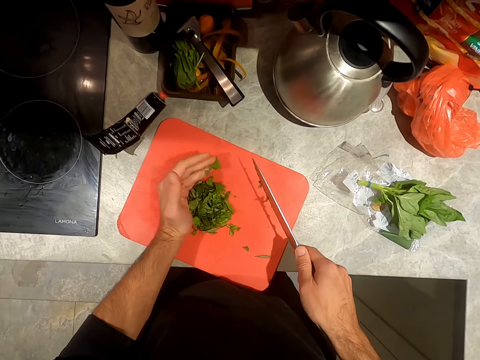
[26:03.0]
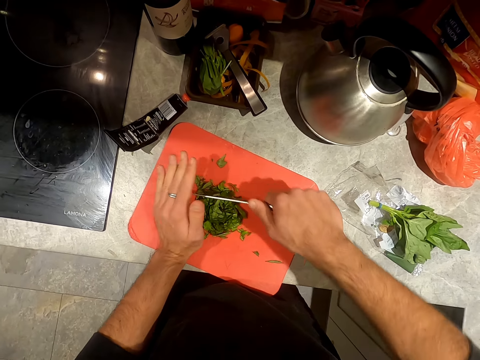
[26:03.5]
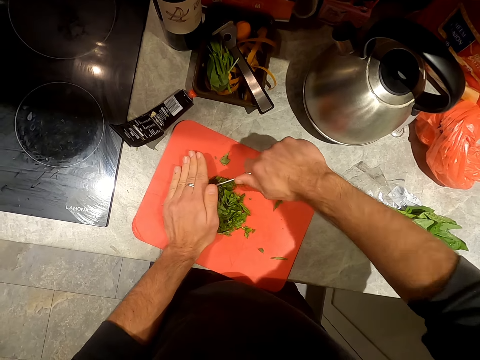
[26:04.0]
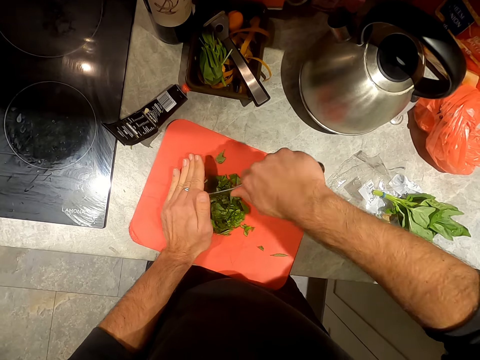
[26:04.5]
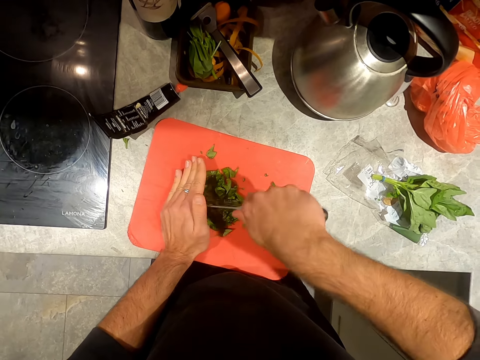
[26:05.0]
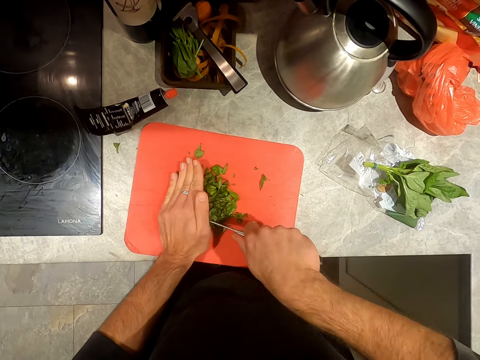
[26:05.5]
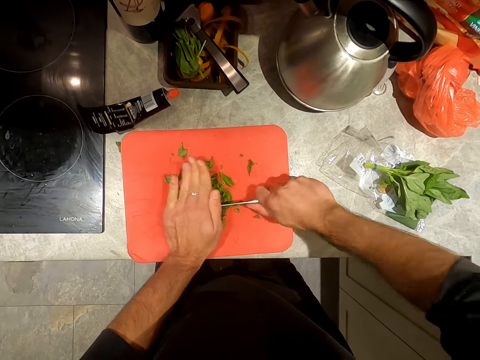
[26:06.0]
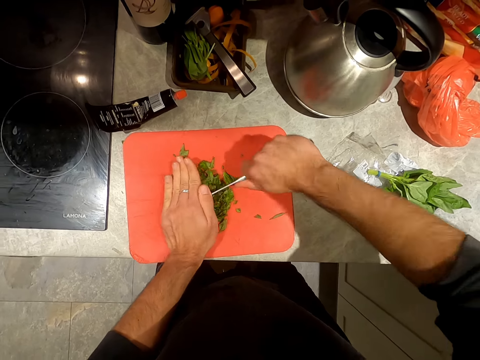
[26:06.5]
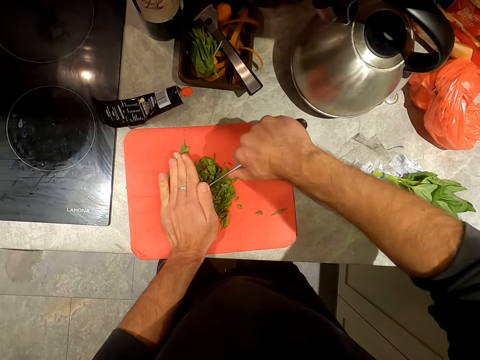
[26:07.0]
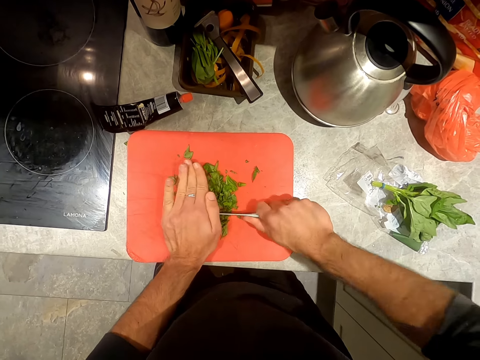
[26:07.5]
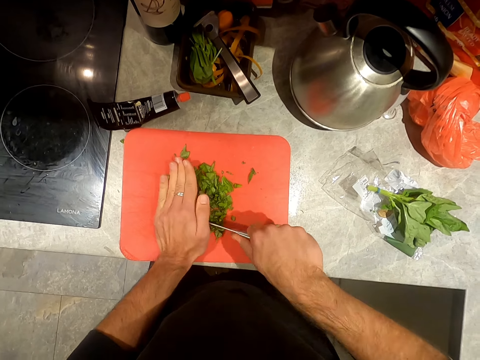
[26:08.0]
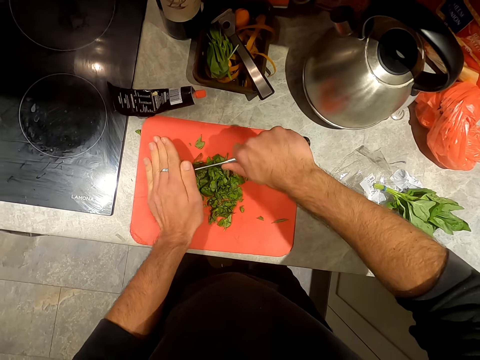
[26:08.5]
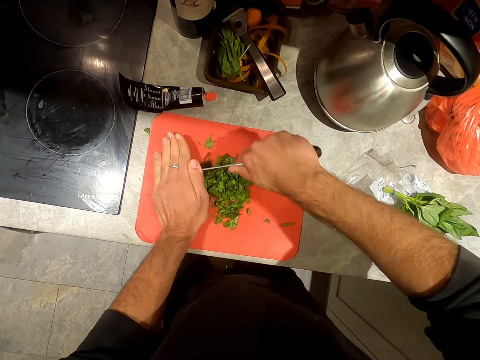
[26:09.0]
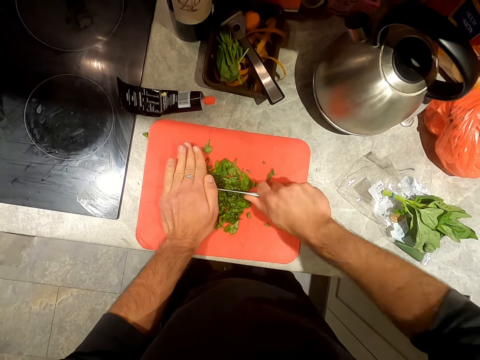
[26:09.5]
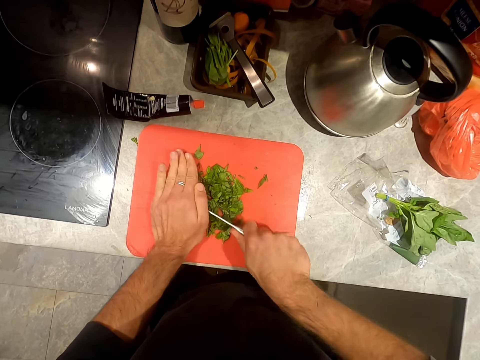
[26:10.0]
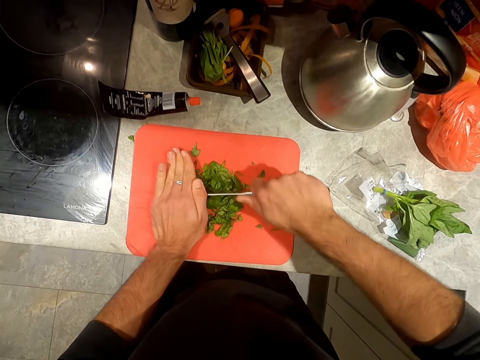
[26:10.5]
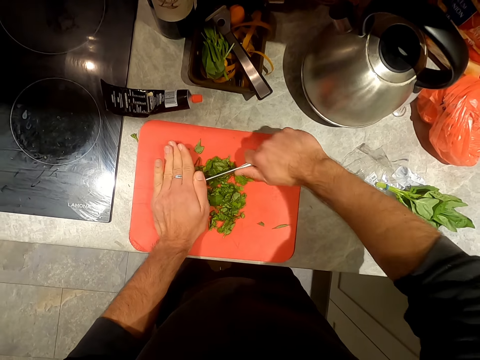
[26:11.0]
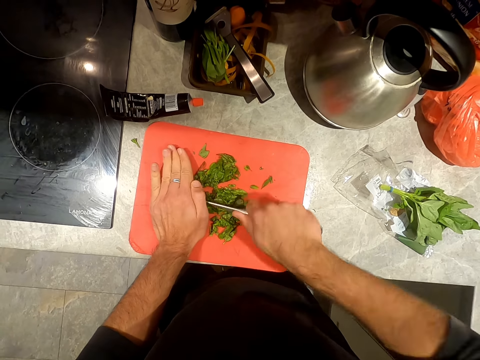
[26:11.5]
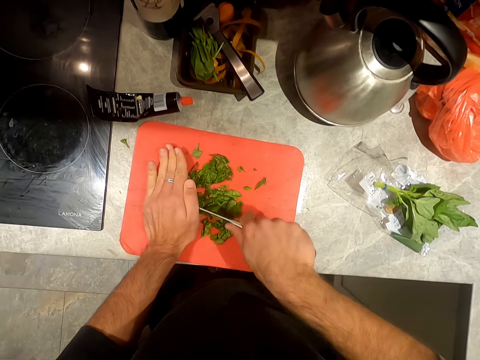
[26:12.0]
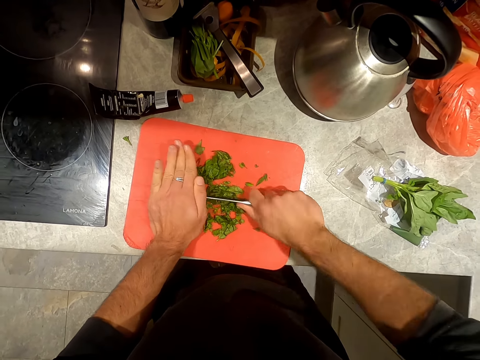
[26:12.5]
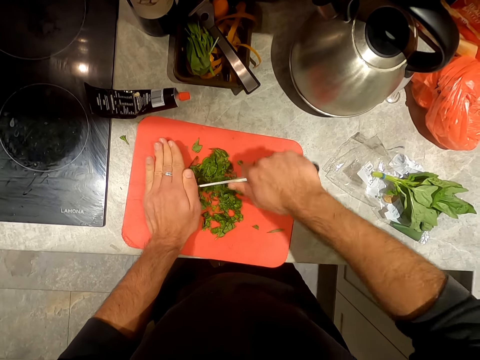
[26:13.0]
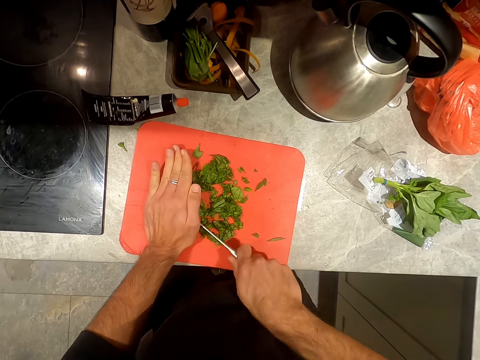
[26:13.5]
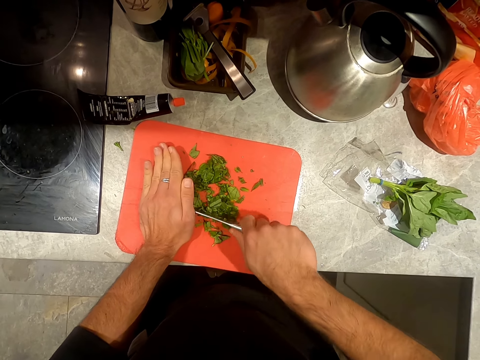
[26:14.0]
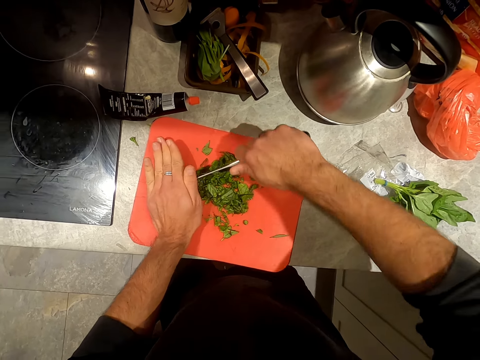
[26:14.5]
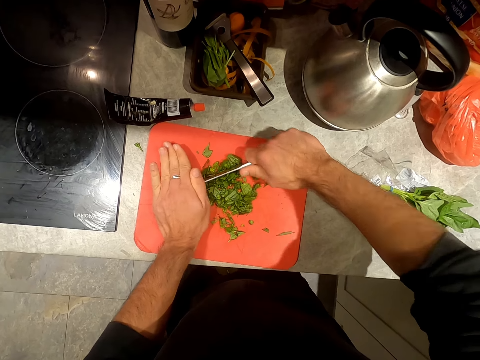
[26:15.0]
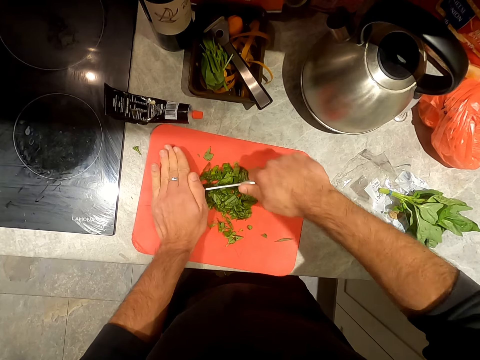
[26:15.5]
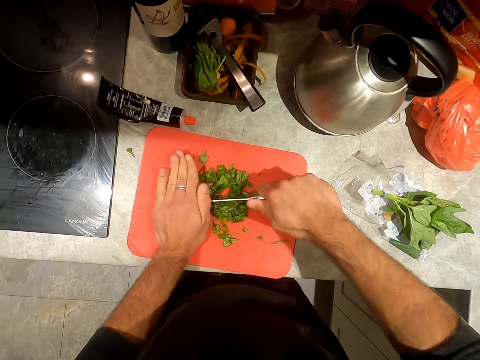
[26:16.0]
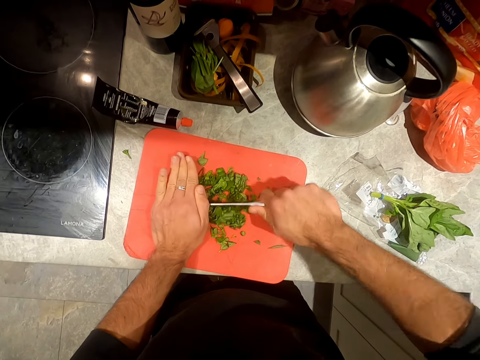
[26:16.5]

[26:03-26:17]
The camera wearer chops the basil leaves on the cutting board on the counter with the knife in both hands.

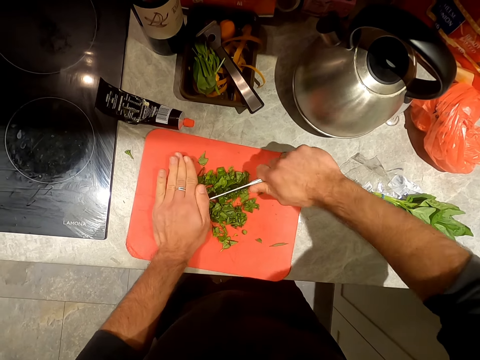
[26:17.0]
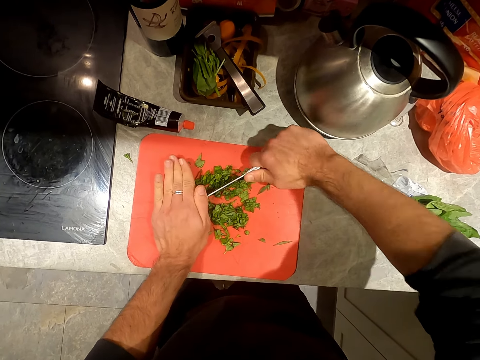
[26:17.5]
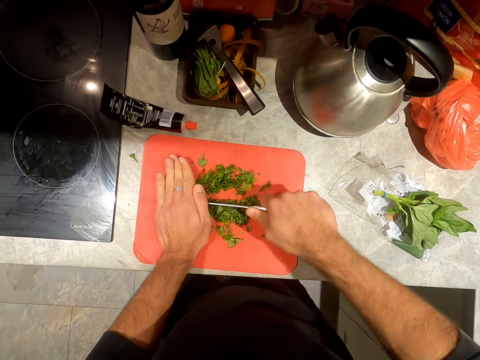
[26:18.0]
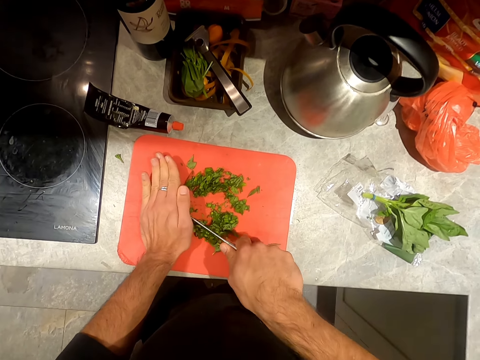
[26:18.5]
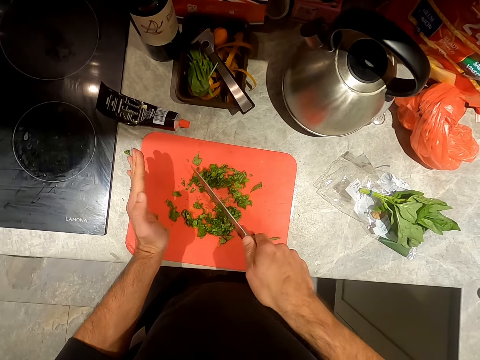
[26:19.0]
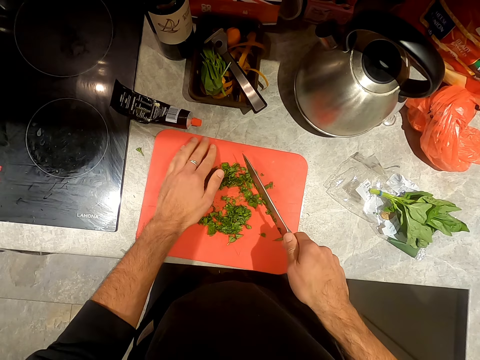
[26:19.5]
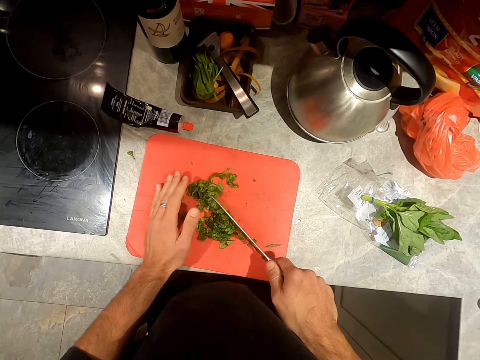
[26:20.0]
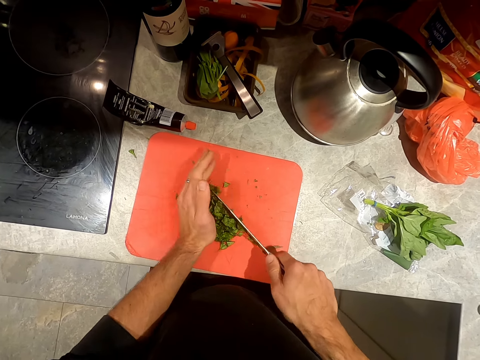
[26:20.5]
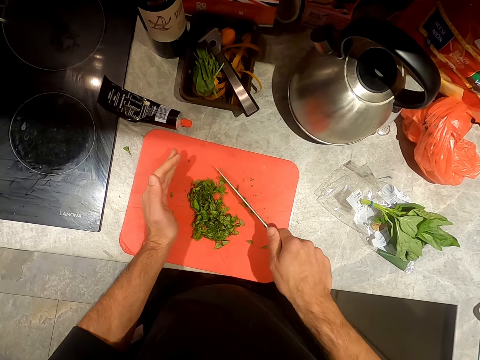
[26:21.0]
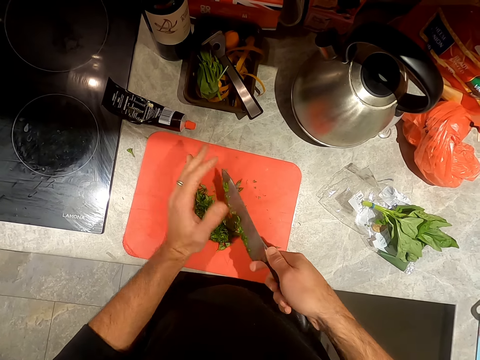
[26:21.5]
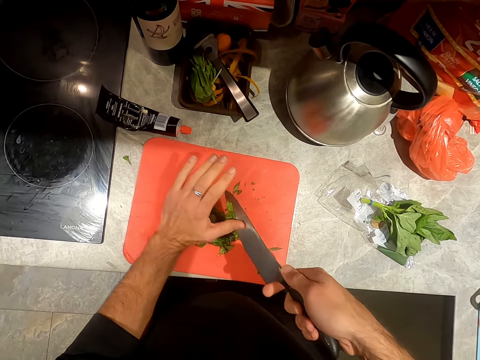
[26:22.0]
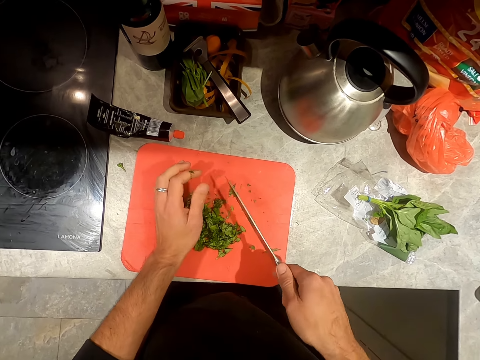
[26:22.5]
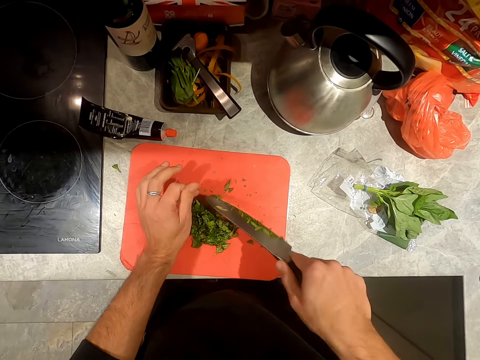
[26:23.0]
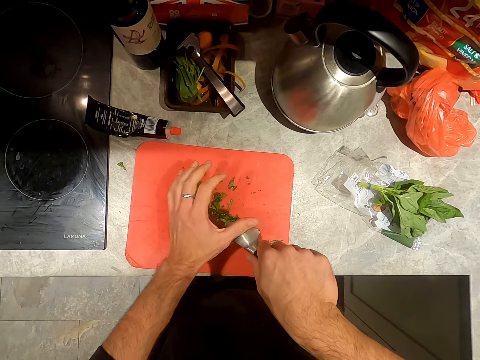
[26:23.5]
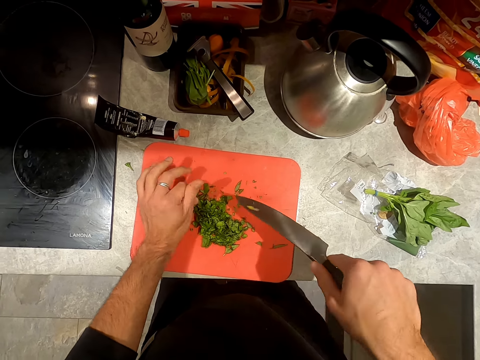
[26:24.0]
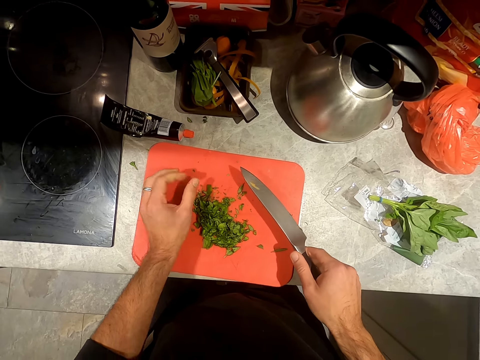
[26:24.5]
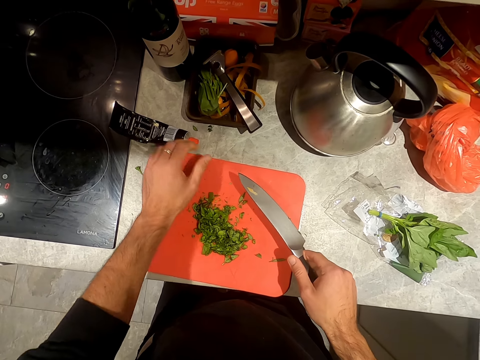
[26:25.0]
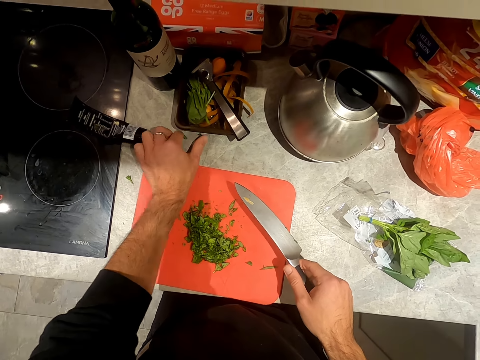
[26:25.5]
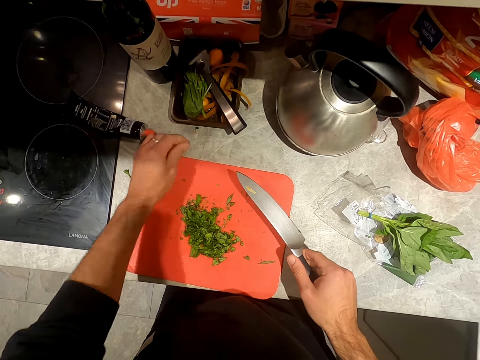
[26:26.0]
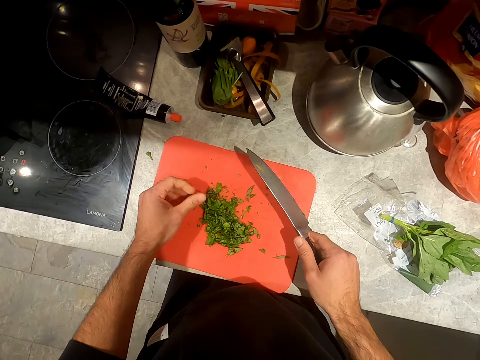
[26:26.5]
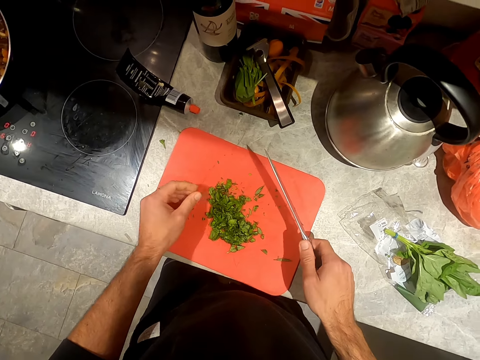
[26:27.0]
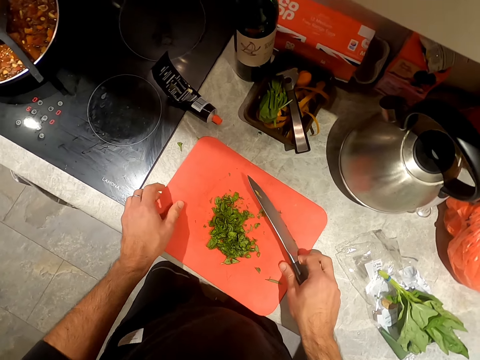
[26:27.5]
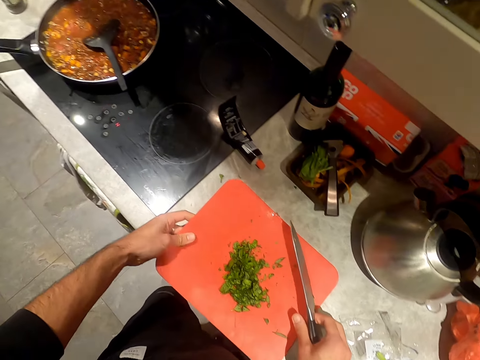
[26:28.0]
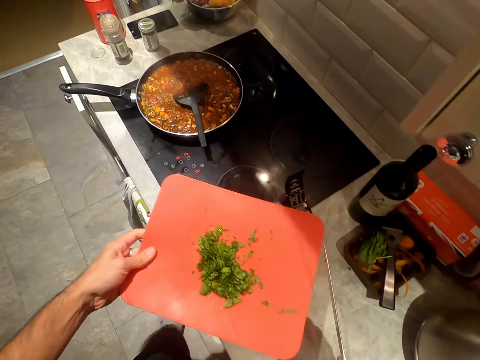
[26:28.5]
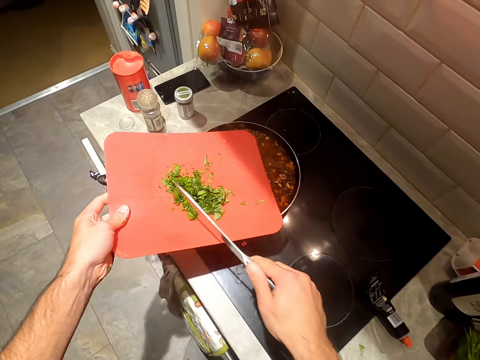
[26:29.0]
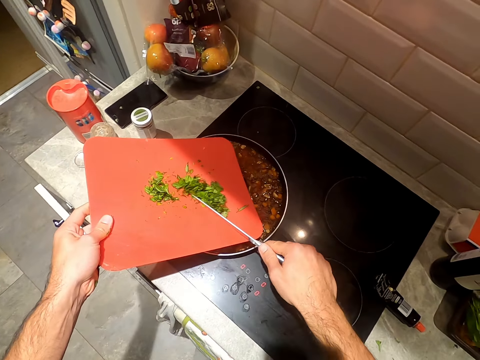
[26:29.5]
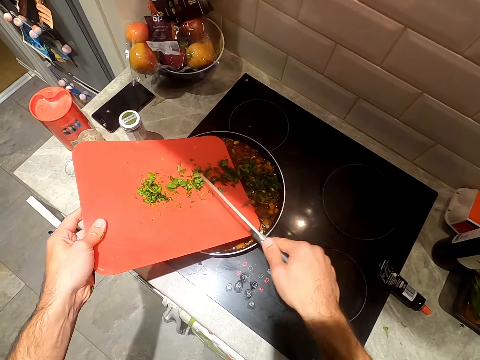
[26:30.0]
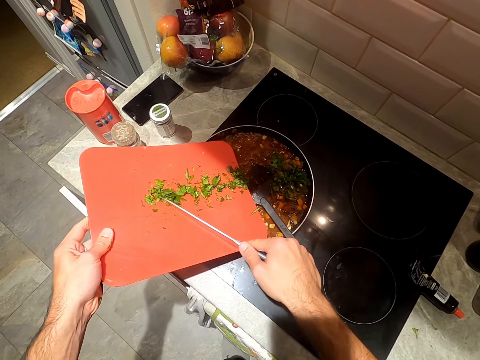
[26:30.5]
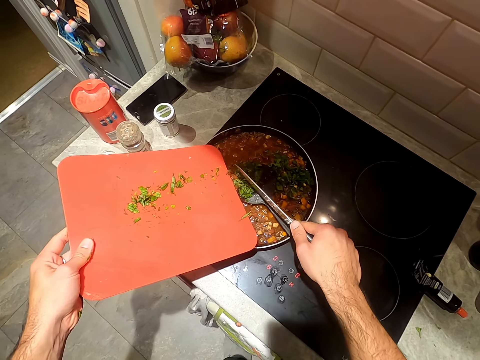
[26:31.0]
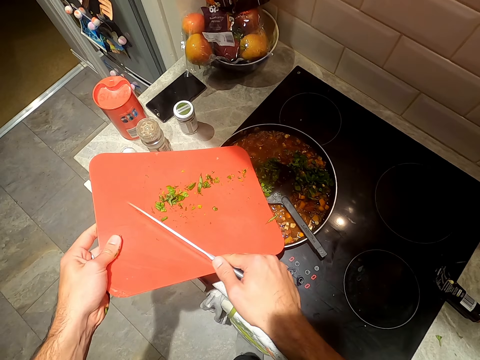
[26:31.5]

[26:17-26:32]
The camera wearer arranges the basil leaves on the cutting board on the counter with his left hand and the knife in his right hand. He picks the basil leaves from the counter with his left hand. He drops the basil leaves in his left hand on the cutting board on the counter. He lifts the cutting board from the counter with both hands. He pushes the vegetable using a knife. He pours the basil leaves from the cutting board in his left hand into the pan on the cooker with the knife in his right hand.
